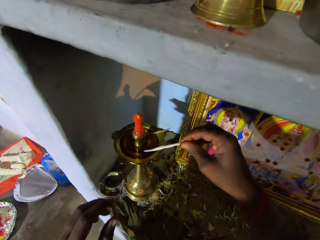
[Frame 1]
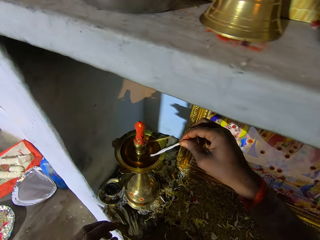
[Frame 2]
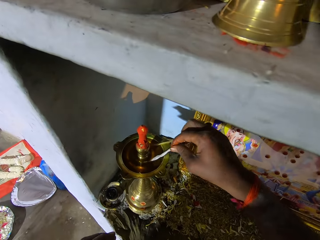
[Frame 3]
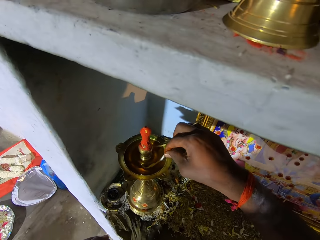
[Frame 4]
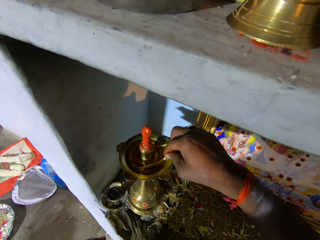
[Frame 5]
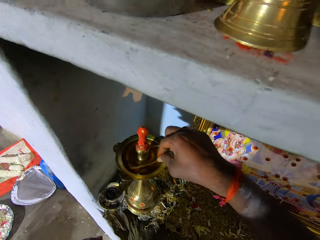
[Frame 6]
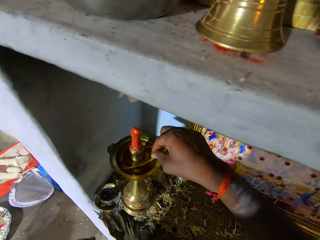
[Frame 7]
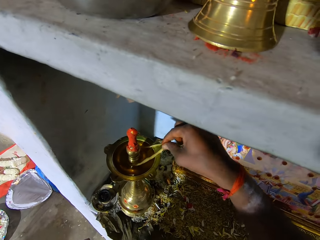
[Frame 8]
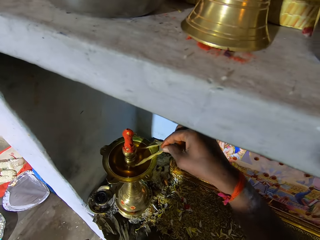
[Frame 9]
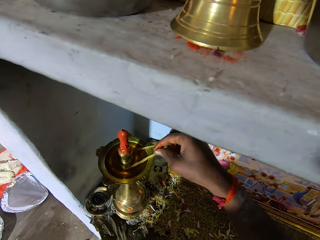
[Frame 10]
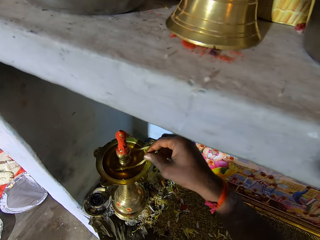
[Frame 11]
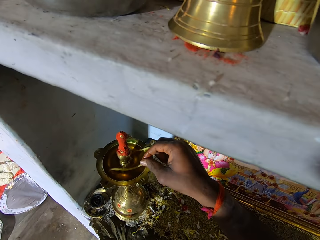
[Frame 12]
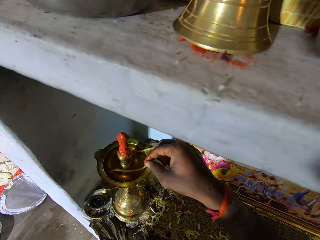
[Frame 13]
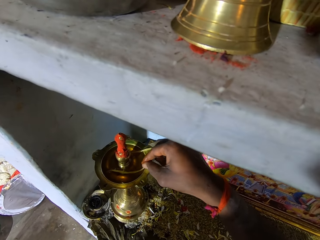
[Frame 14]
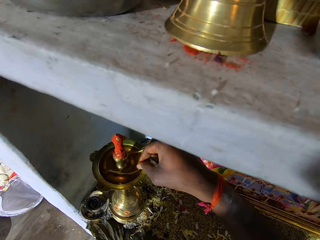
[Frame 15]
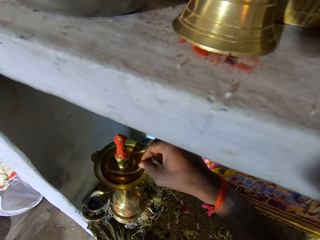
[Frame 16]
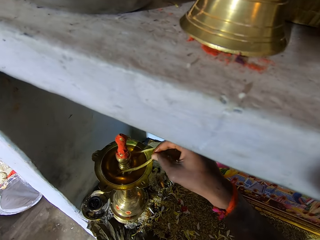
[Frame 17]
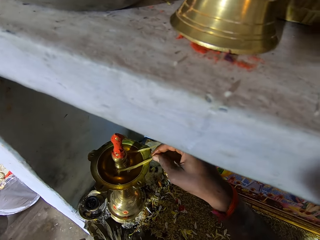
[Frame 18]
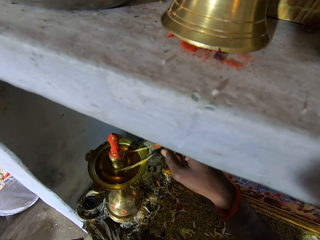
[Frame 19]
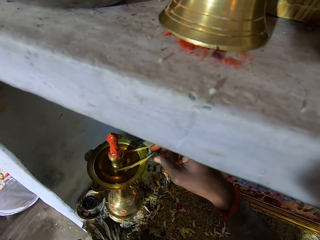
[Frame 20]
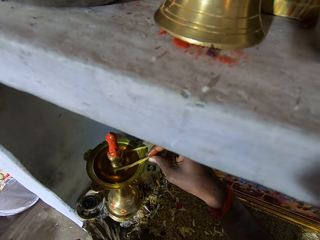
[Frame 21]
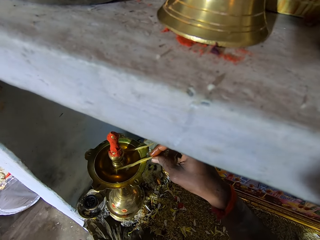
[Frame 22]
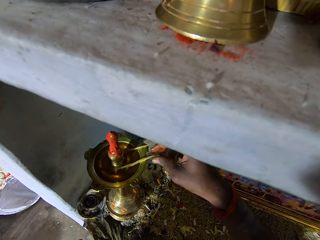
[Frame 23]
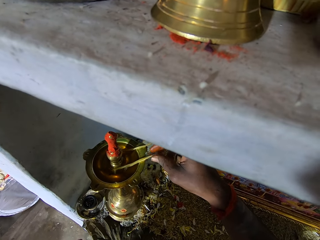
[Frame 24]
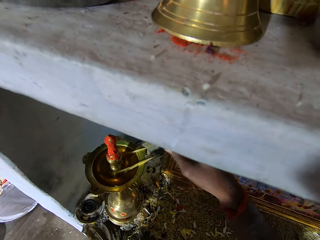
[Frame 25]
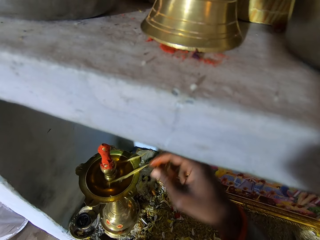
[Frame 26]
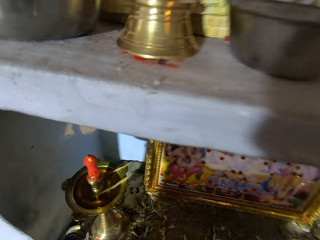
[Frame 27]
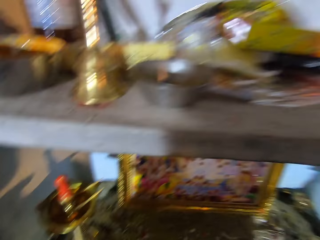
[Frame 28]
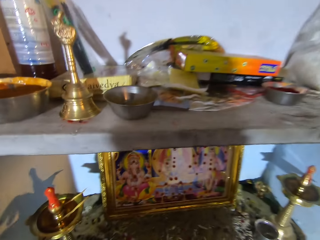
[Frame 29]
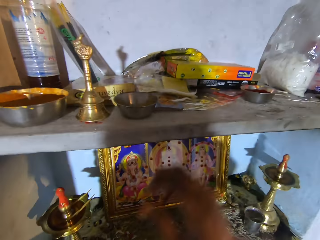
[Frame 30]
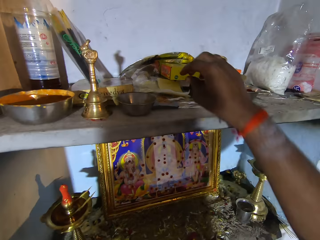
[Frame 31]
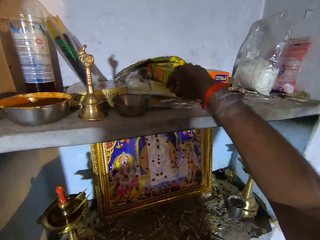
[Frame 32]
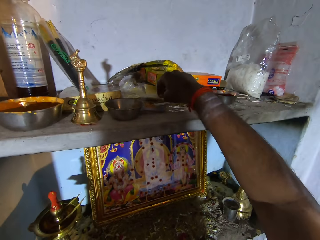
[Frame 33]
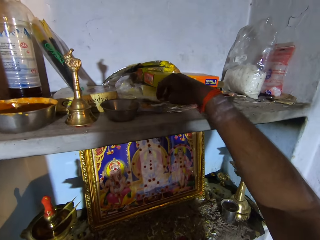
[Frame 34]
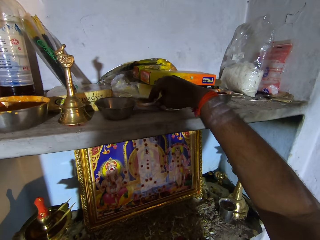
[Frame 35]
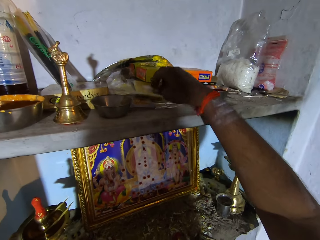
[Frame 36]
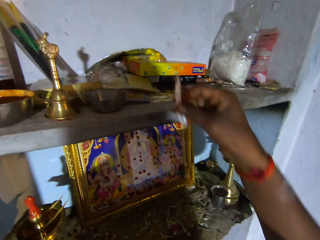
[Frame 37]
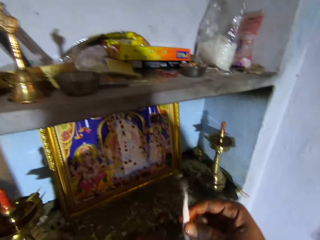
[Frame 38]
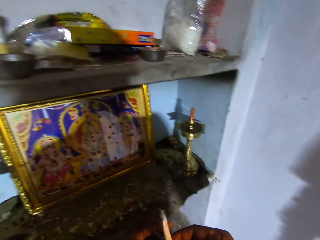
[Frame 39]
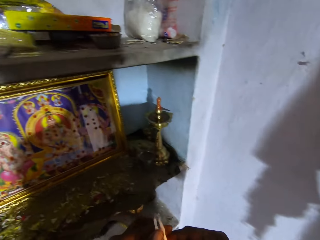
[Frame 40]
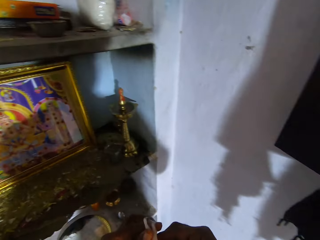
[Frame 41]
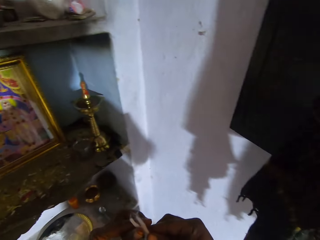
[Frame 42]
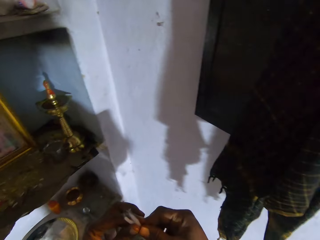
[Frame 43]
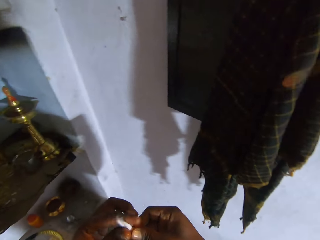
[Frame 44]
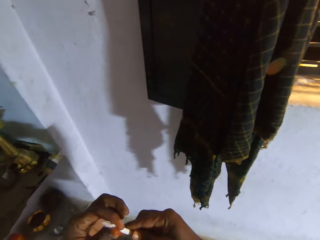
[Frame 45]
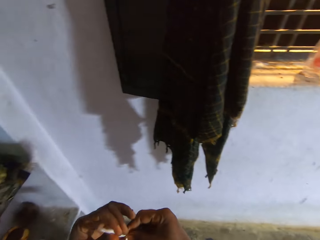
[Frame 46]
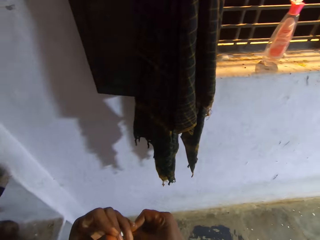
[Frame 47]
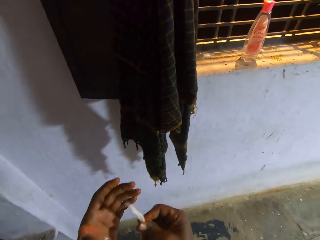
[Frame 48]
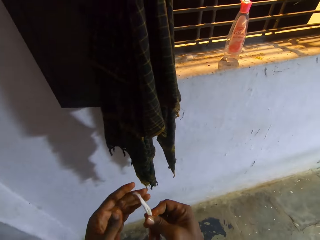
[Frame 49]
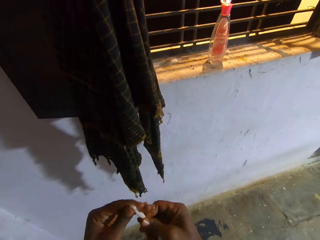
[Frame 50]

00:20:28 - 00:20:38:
The camera wearer dips the wick in the oil lamp. They pick the wick paper on the shelf.

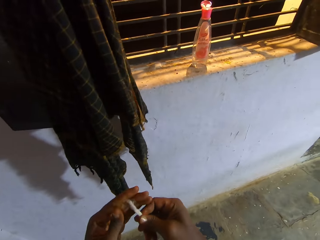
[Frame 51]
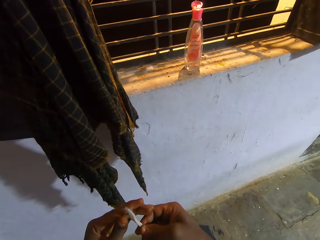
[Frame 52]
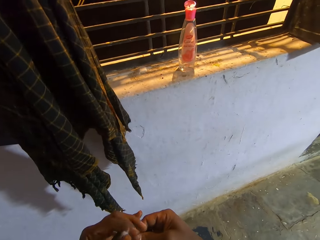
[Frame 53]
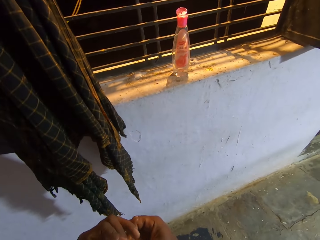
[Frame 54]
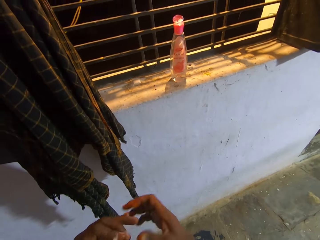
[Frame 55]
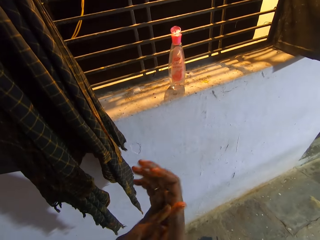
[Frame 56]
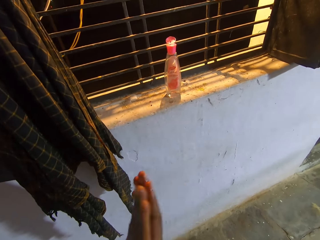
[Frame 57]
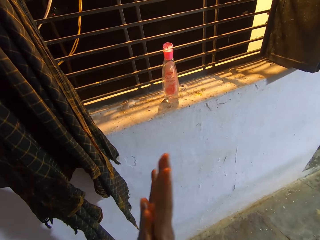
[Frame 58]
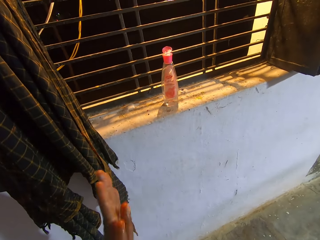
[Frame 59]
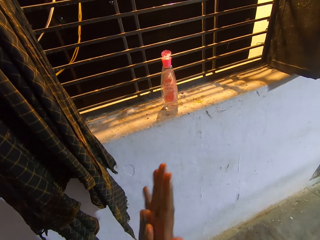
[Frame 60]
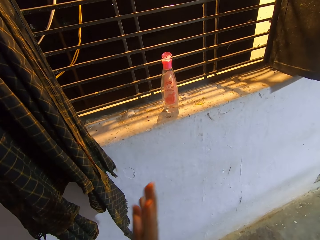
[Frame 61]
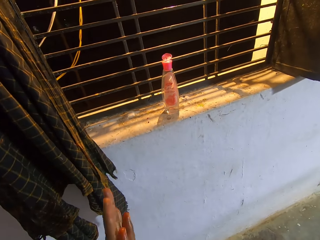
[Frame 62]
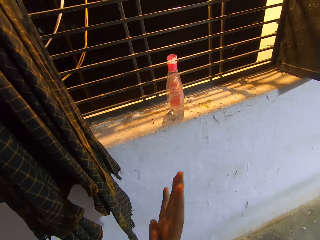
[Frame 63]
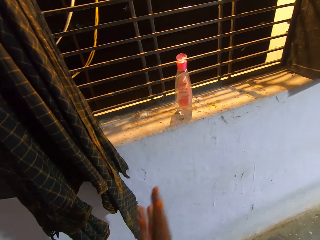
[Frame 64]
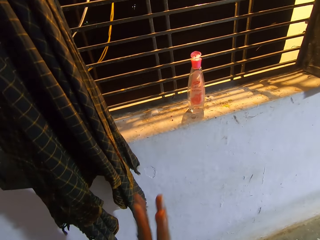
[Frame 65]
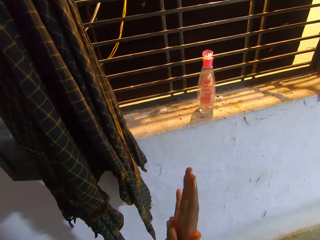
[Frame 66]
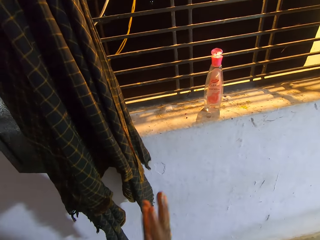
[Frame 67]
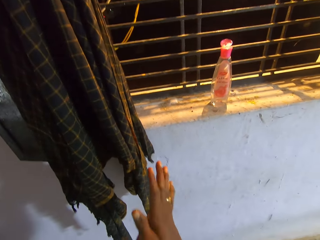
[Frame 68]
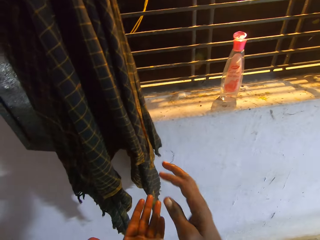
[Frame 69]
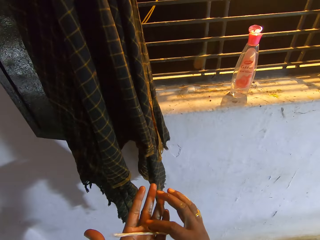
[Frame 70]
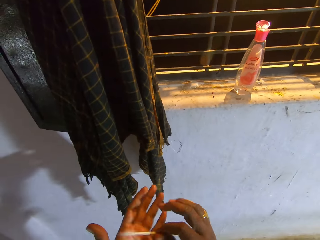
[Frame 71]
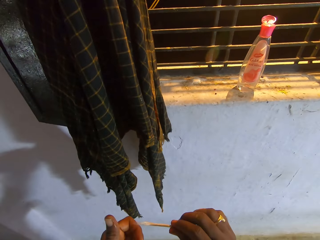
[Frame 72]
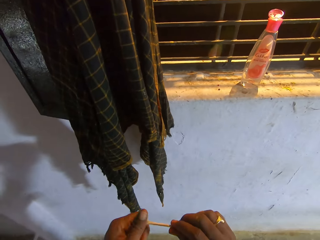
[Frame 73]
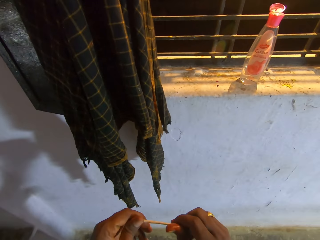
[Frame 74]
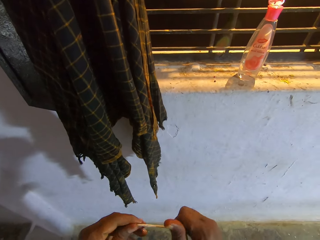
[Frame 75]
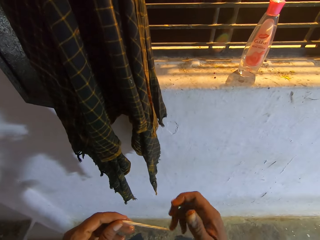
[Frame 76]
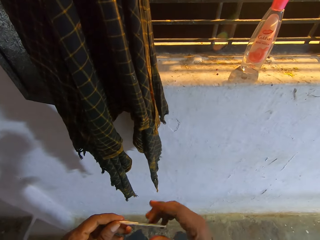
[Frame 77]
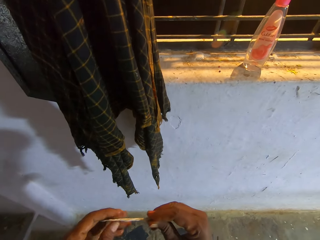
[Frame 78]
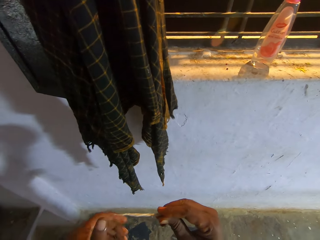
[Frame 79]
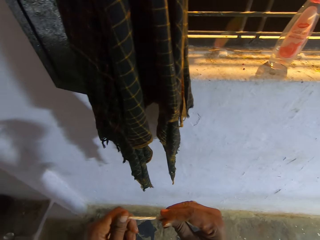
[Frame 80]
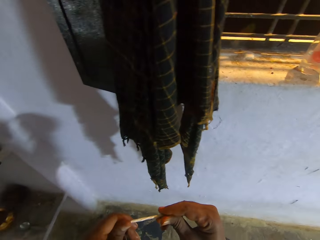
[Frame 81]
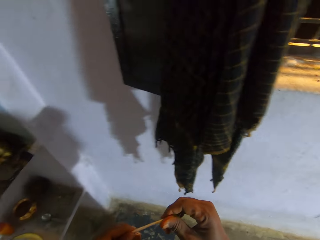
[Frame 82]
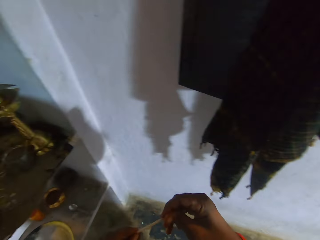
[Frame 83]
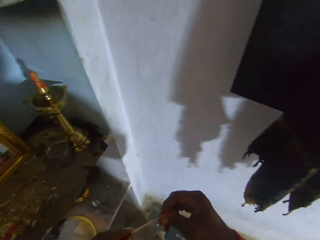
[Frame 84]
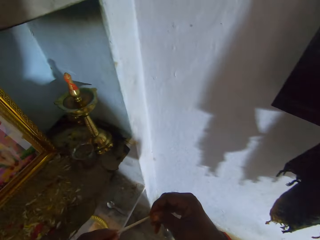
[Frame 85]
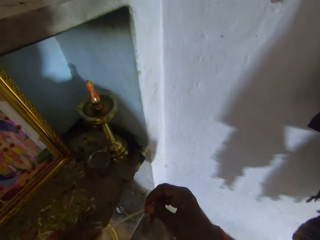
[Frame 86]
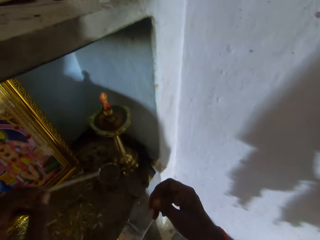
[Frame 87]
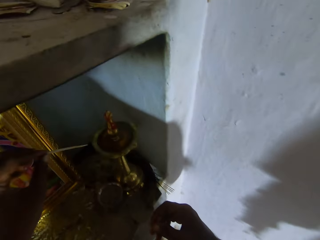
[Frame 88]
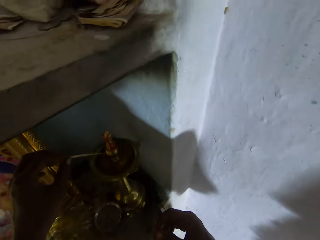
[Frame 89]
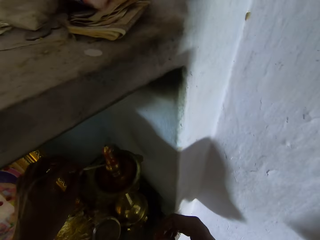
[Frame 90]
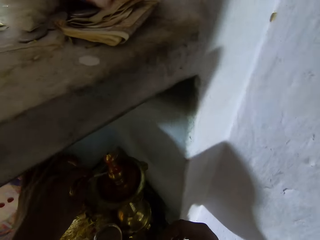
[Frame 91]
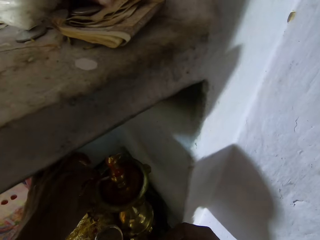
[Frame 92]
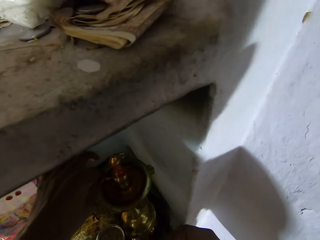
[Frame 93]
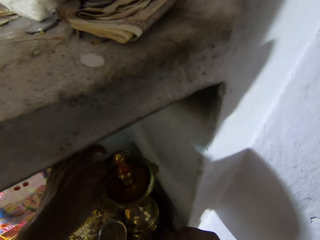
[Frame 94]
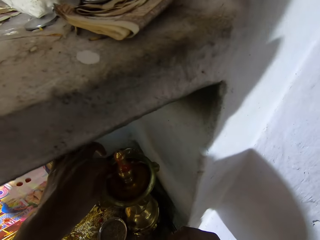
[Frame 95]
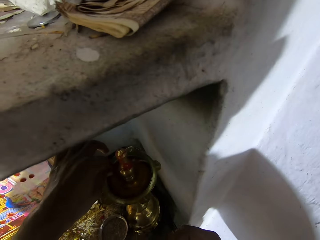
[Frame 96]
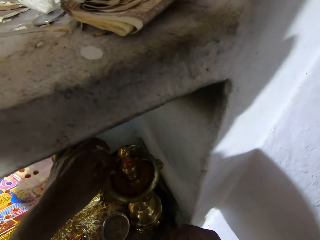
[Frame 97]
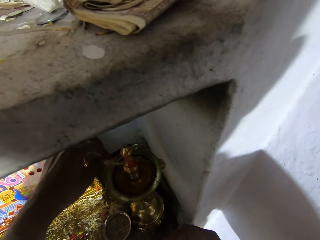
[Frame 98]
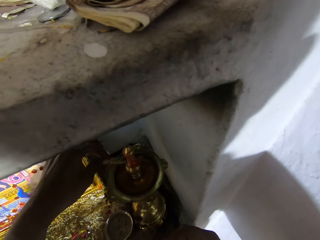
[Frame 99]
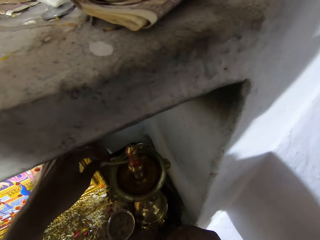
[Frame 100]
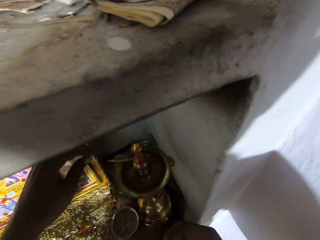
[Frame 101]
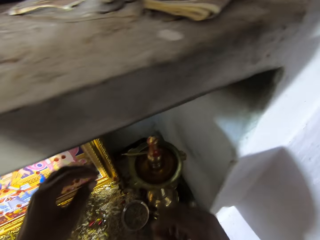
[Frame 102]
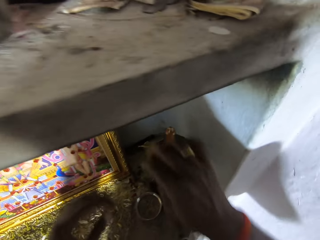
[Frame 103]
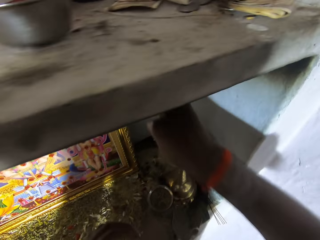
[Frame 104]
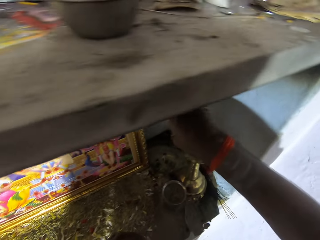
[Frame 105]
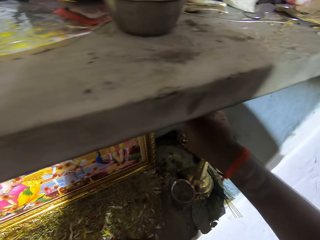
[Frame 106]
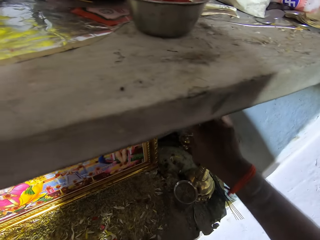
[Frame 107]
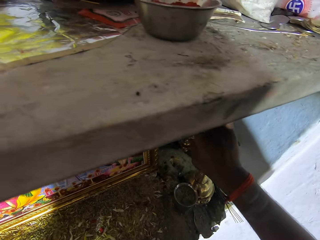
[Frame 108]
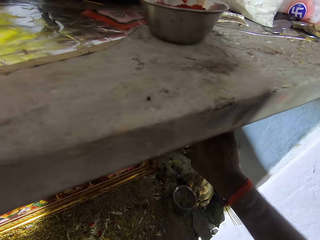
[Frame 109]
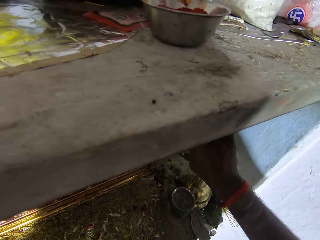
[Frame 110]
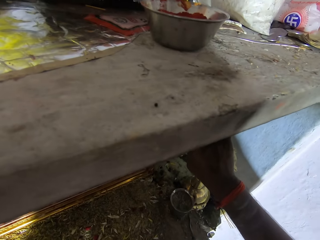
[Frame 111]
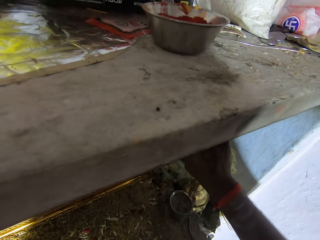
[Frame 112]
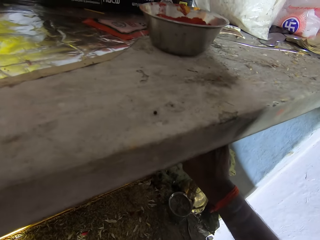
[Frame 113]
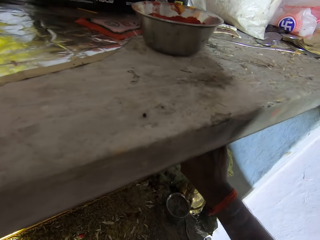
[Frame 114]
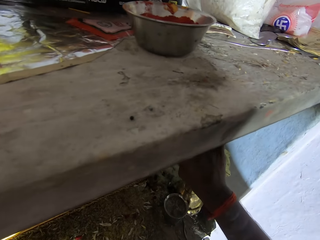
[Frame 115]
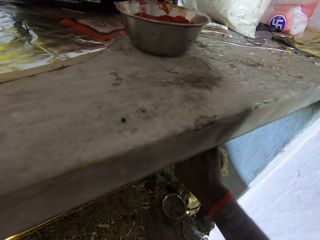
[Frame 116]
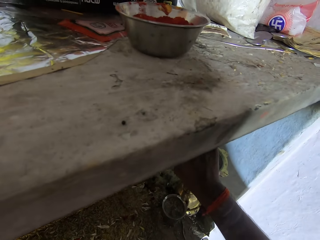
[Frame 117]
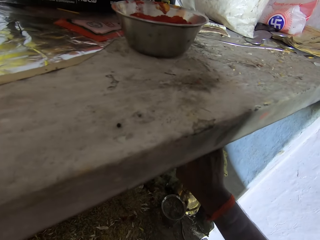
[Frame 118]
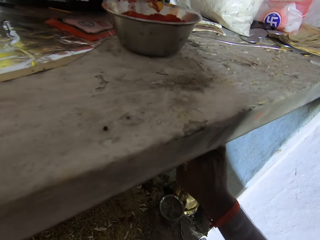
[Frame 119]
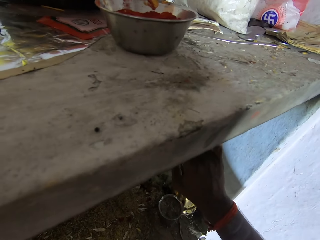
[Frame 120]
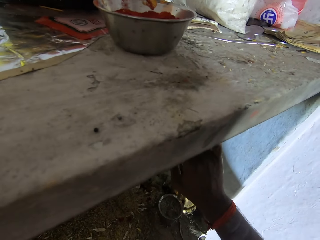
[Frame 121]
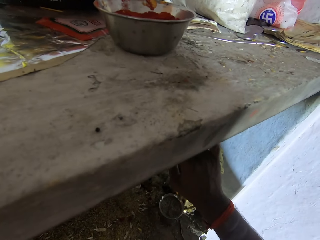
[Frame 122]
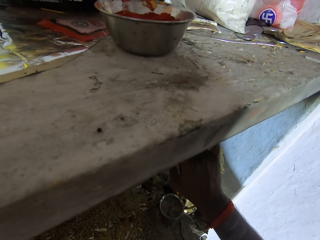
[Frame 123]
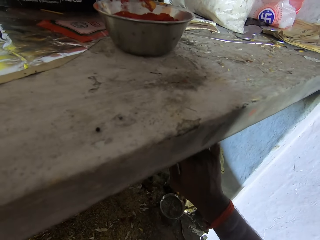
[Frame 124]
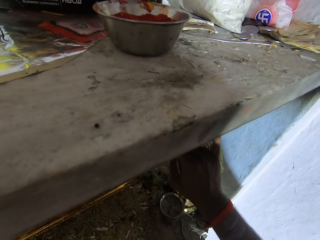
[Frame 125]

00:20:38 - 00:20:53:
The camera wearer rolls the cotton or wick paper with both hands. They shape the wick paper edges. They dip the wick in the oil lamp.
